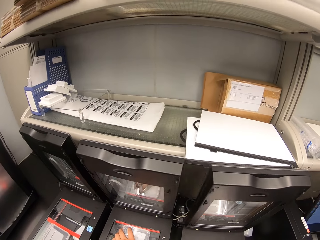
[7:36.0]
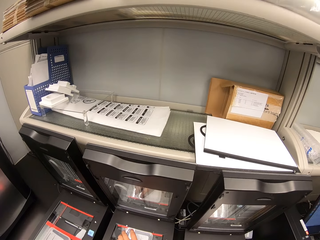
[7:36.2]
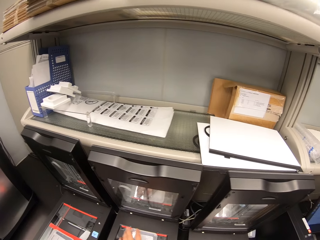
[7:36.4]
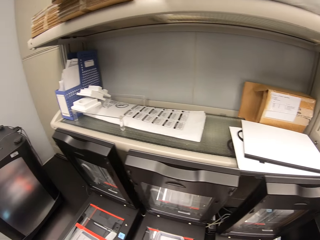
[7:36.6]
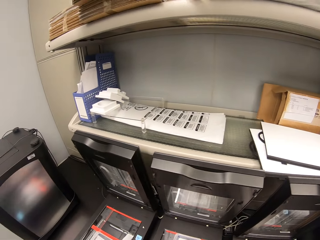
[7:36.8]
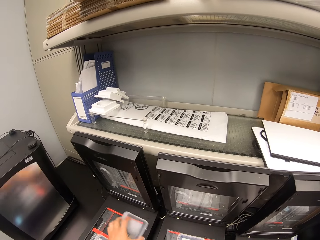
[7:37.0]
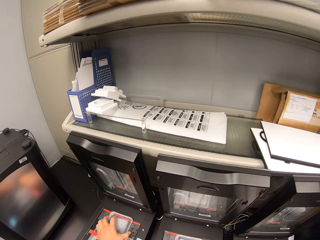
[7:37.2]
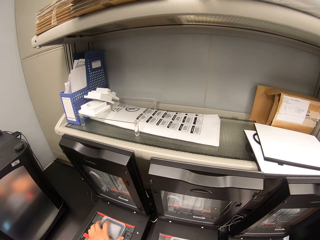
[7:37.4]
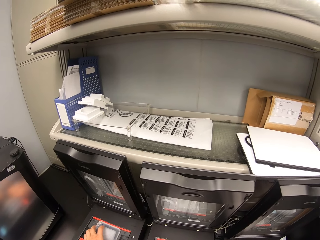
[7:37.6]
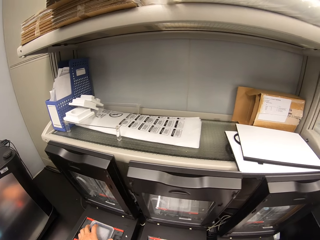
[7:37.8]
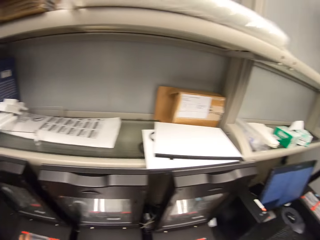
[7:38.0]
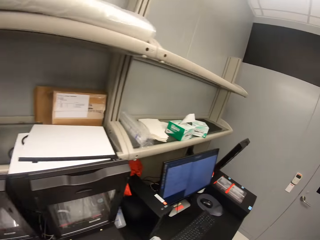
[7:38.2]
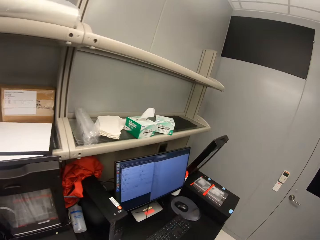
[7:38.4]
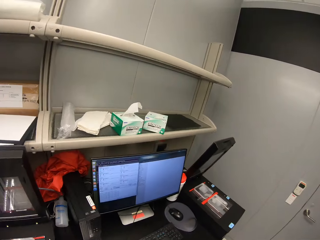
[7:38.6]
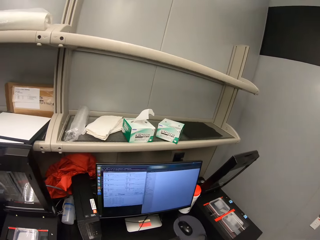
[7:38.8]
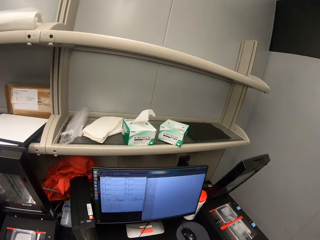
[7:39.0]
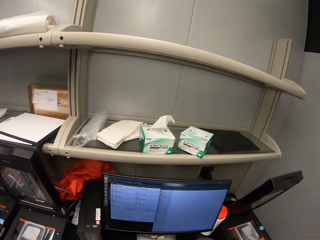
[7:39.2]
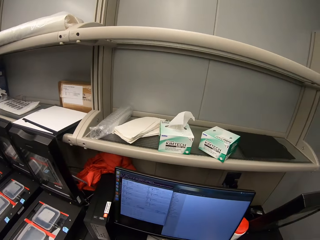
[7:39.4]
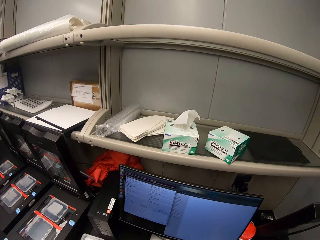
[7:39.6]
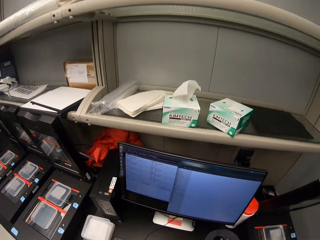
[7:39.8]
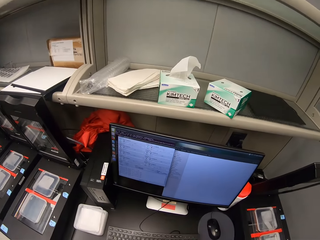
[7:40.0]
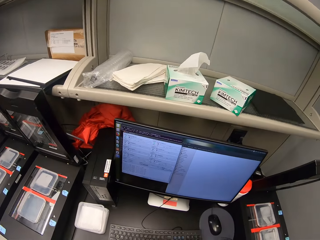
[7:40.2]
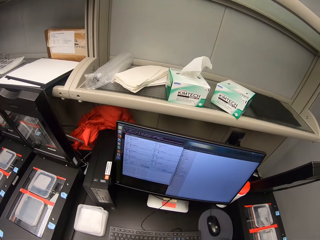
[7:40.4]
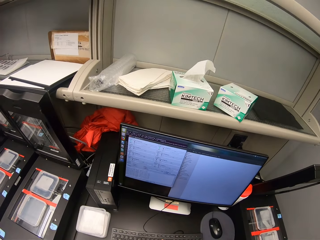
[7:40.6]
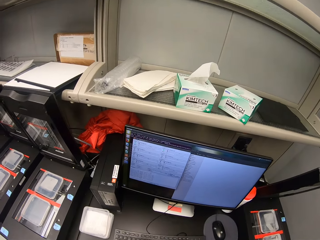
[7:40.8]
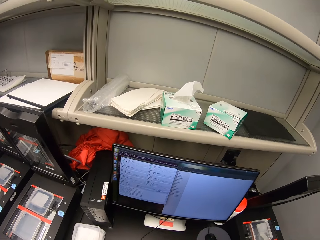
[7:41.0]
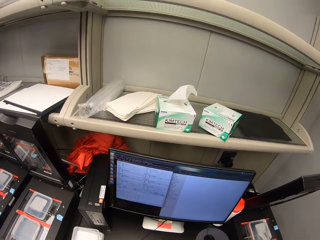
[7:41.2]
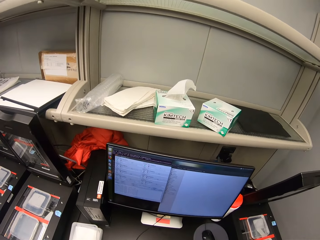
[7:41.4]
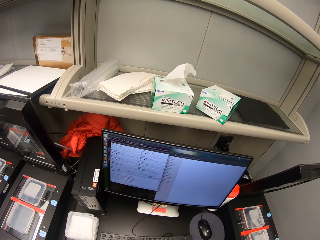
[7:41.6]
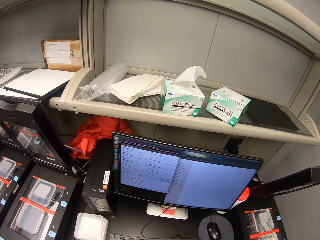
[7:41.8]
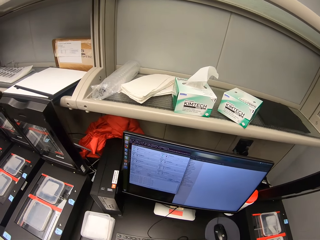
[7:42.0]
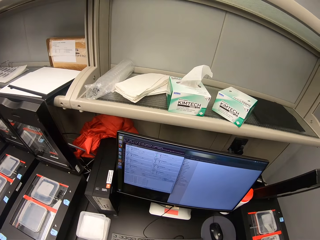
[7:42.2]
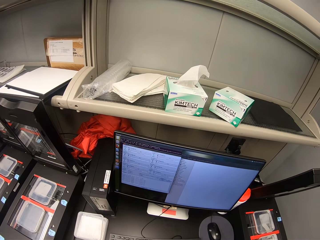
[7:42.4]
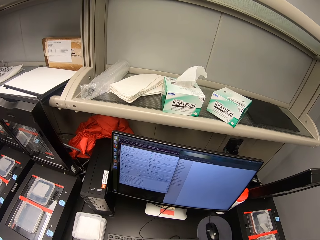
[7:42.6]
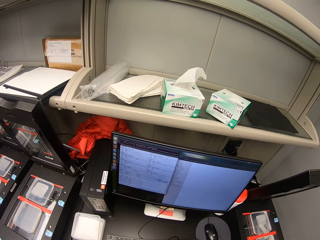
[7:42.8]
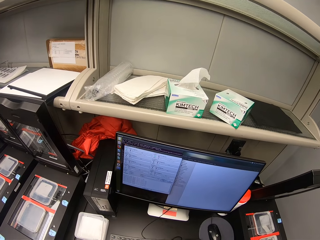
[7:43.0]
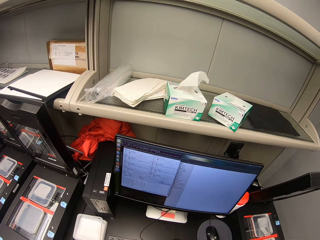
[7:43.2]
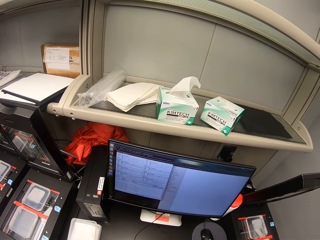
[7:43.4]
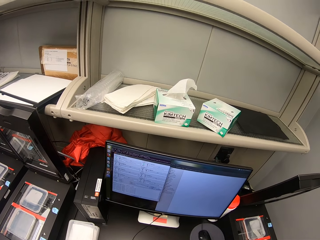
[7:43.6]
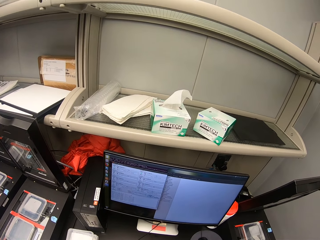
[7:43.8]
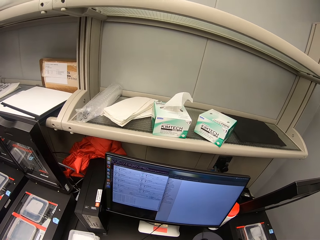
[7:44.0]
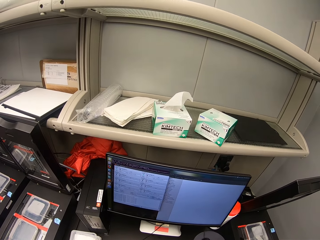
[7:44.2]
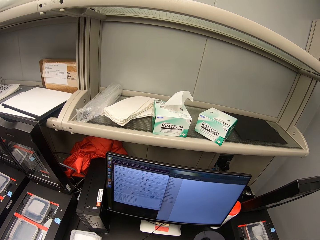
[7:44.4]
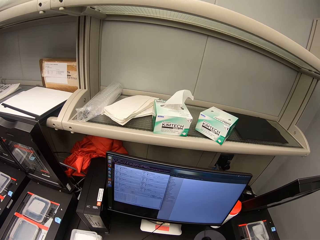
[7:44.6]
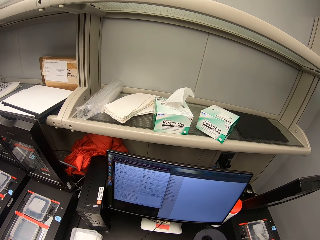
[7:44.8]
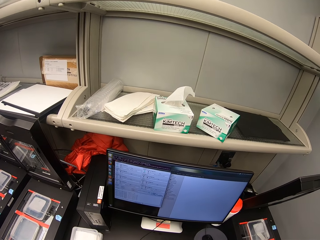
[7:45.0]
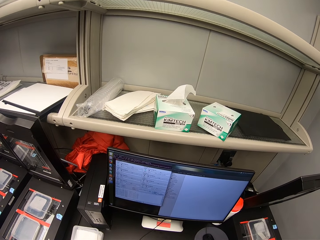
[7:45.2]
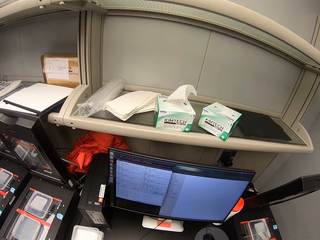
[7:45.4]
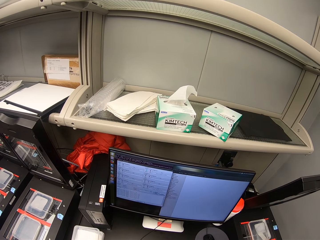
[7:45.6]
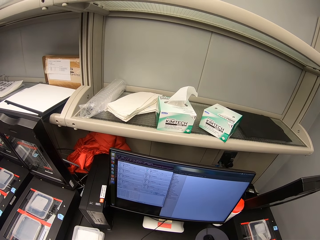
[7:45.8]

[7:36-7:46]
The camera wearer drops something. They drop something again. They walk around and stare at a computer.

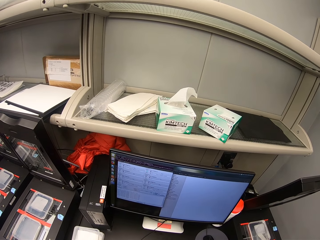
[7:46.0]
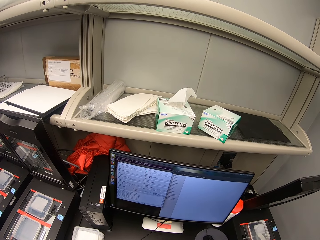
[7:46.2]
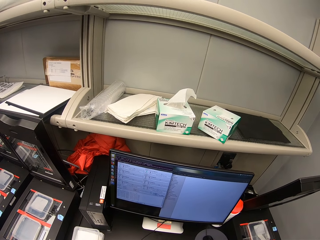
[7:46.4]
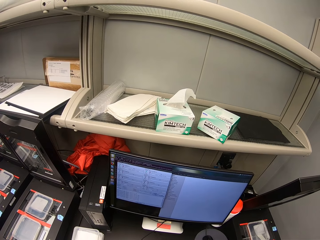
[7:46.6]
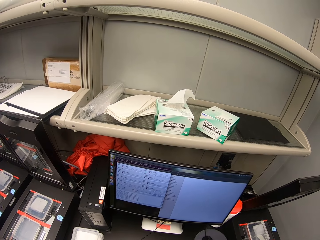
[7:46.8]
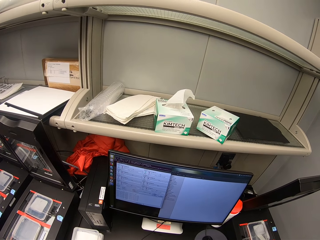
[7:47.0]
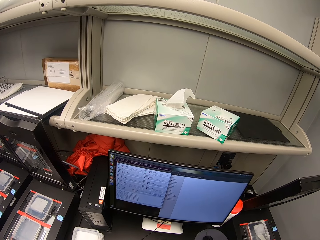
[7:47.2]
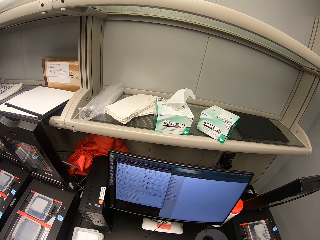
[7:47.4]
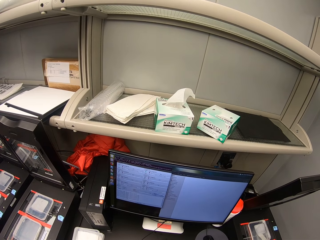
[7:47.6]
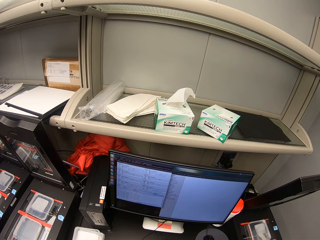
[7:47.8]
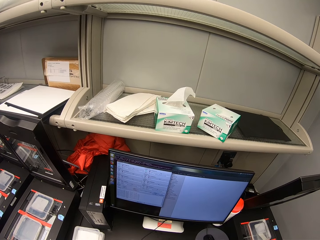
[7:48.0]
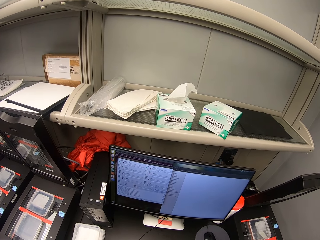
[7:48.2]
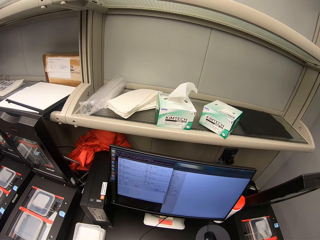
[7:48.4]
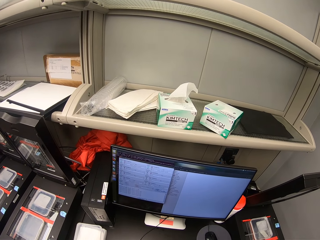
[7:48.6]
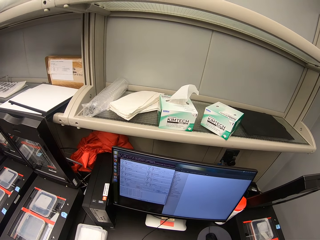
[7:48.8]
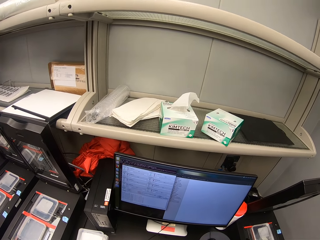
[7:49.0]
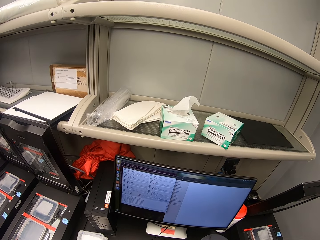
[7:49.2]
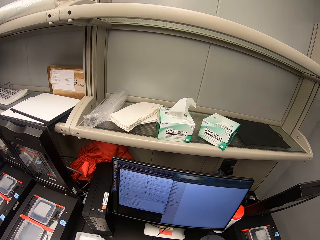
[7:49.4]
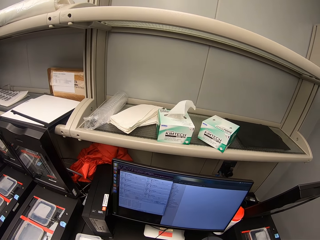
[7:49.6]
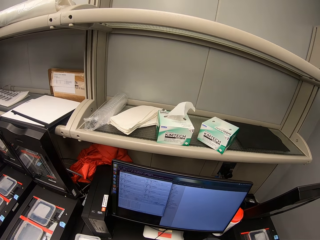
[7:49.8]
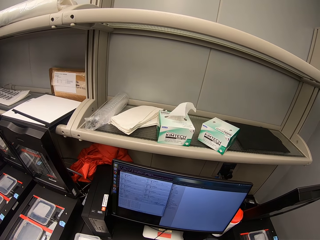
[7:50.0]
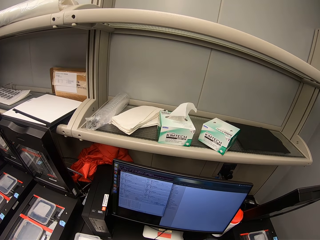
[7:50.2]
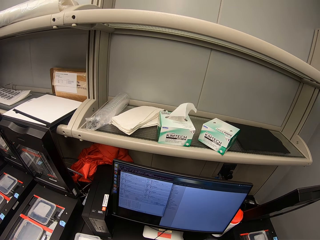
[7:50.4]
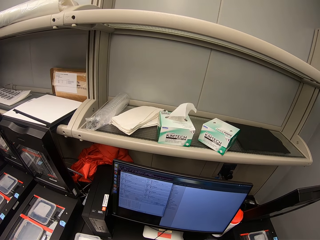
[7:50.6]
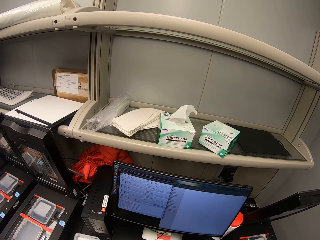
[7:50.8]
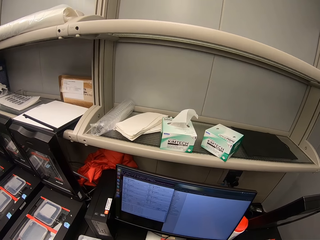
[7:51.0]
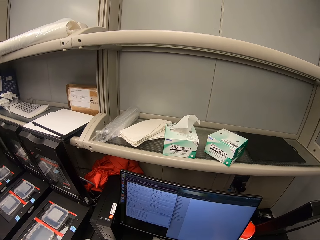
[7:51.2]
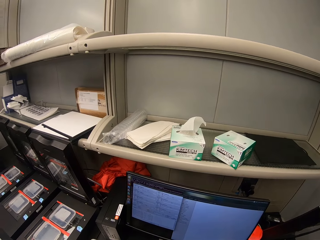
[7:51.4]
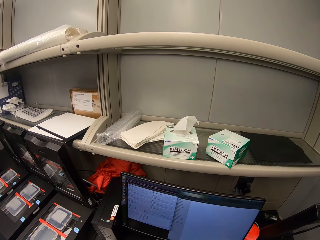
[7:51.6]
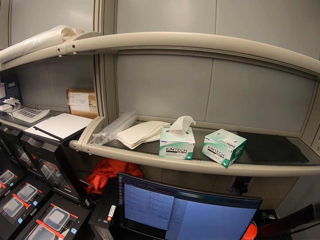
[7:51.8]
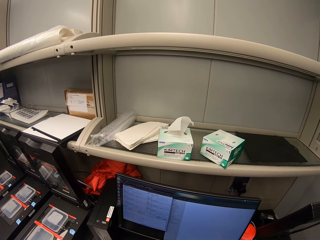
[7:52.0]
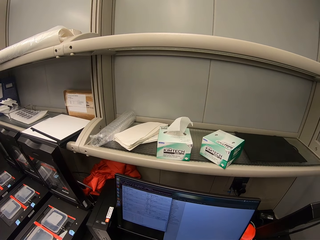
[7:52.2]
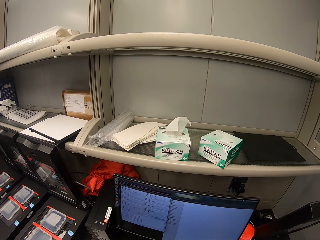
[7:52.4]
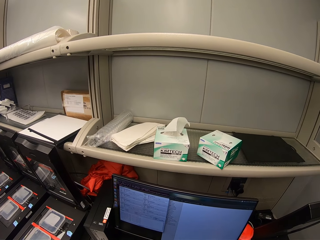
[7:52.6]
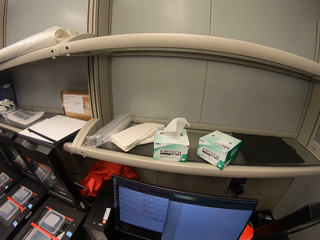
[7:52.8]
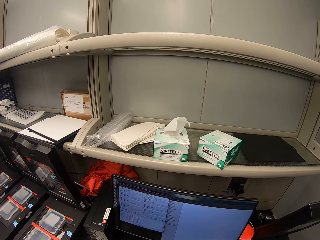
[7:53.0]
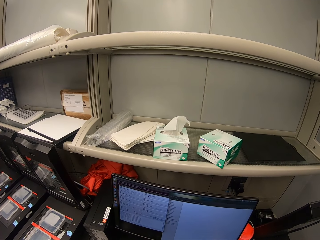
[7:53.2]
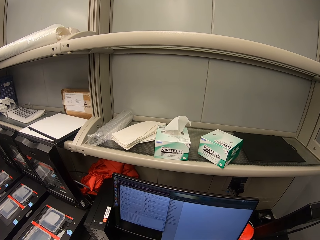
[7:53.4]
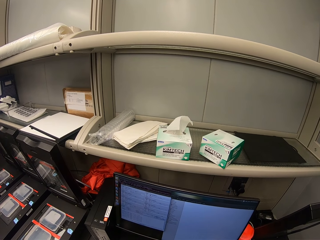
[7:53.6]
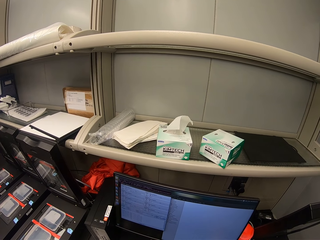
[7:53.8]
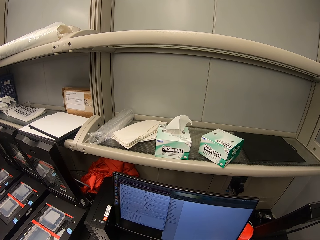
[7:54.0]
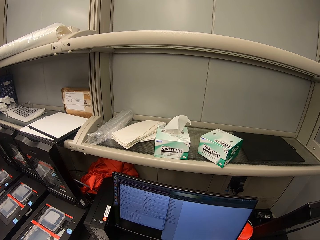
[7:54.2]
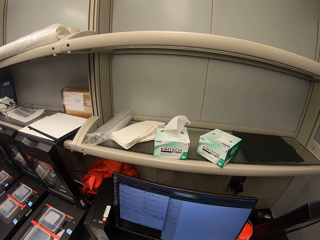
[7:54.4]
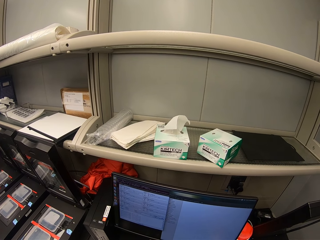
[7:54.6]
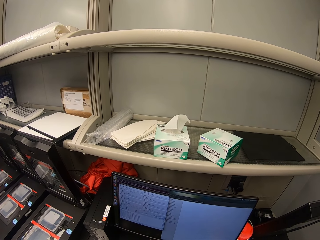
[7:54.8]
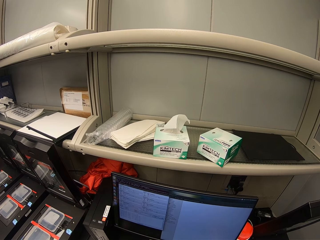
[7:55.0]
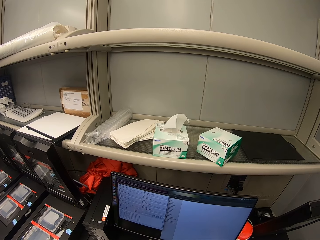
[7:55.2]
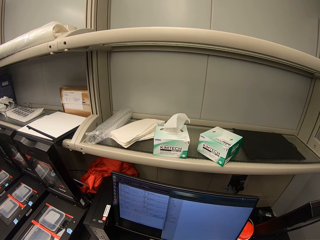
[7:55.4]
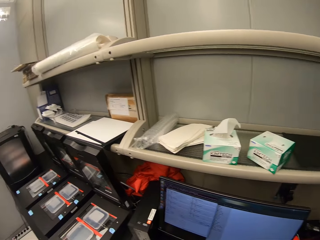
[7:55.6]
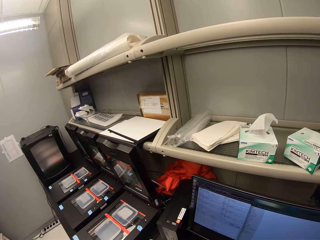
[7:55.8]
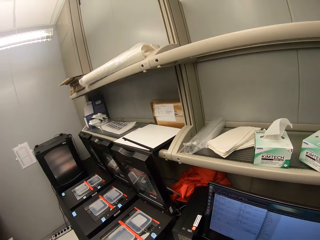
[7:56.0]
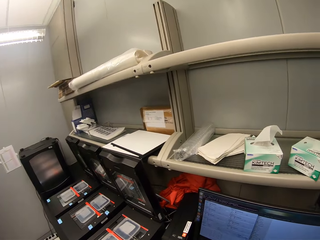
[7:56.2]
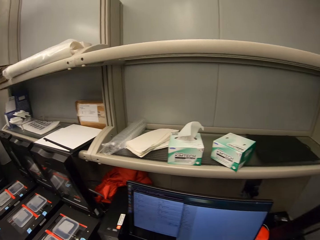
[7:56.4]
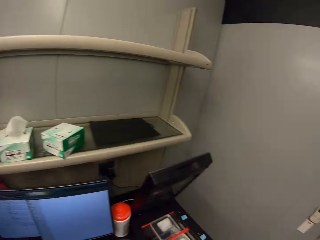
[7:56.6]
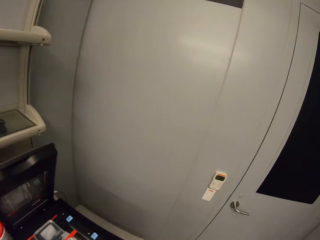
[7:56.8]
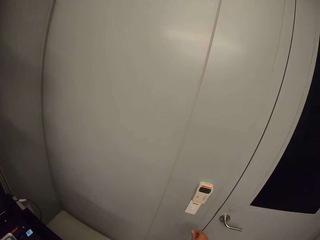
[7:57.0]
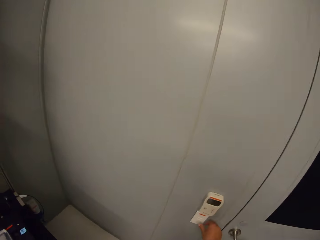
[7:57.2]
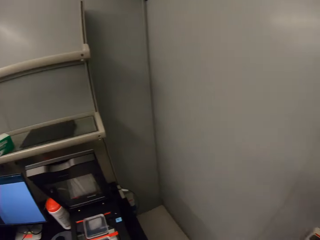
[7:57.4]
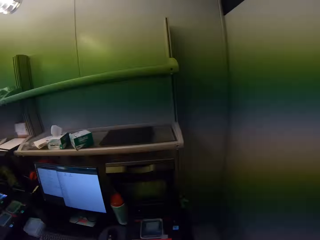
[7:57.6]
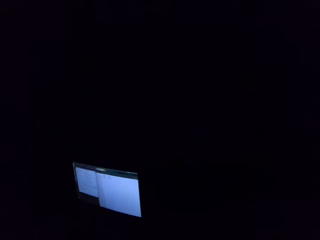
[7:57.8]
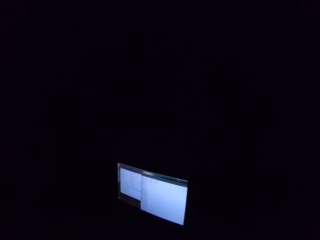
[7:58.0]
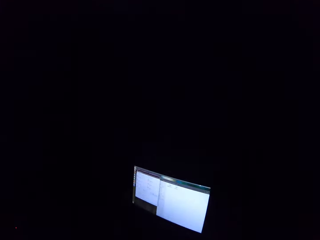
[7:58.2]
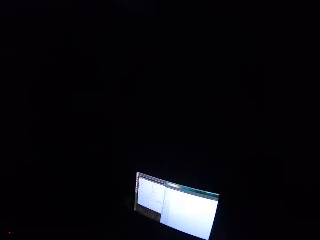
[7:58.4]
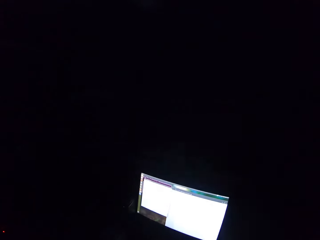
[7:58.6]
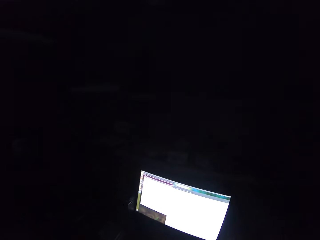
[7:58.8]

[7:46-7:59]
The camera wearer uses the computer. They look around and switch off the lights.
